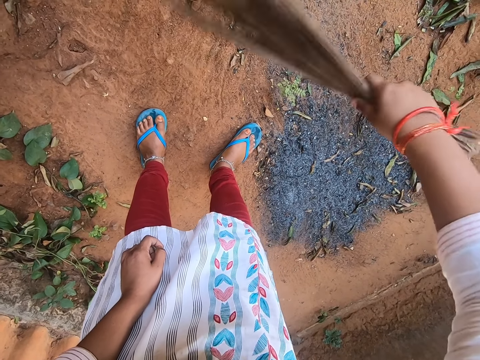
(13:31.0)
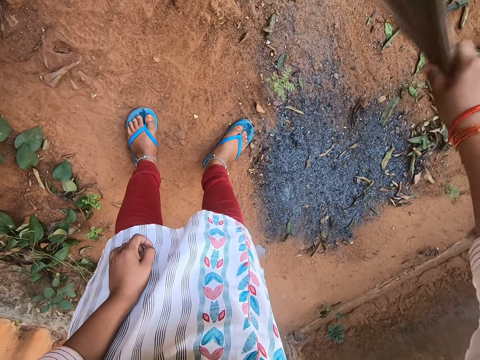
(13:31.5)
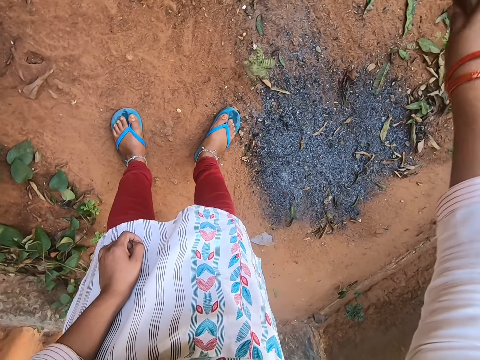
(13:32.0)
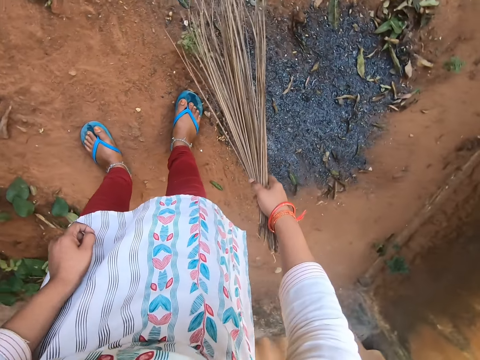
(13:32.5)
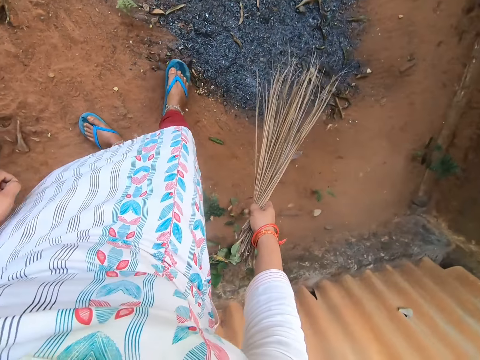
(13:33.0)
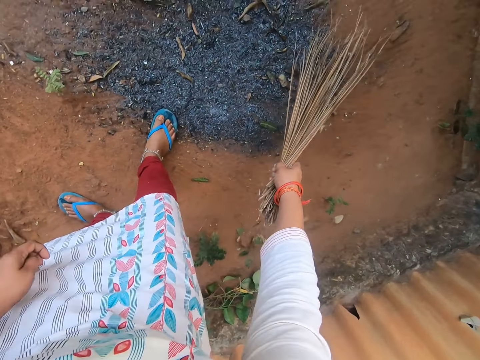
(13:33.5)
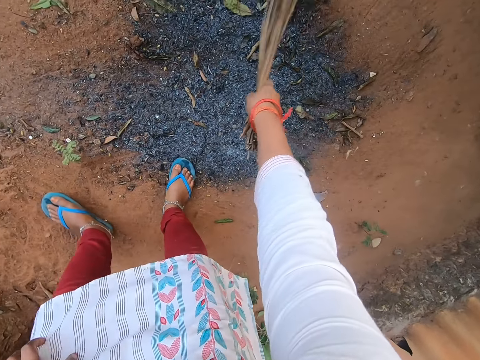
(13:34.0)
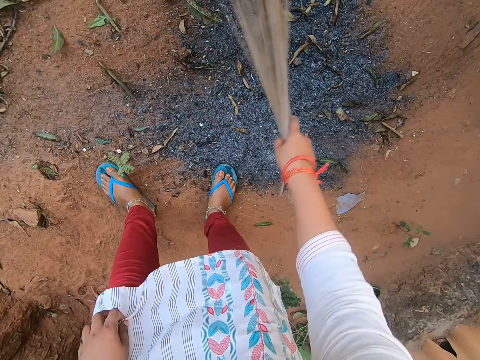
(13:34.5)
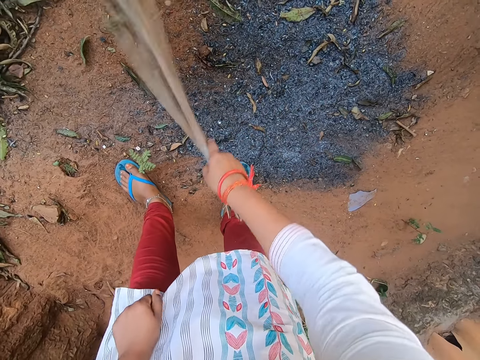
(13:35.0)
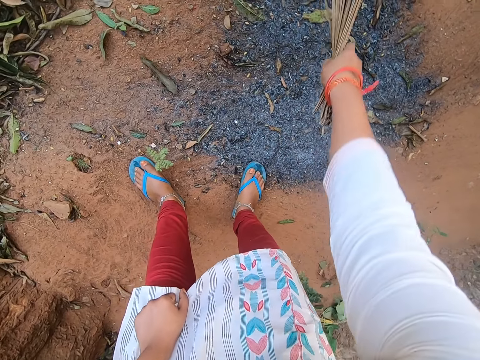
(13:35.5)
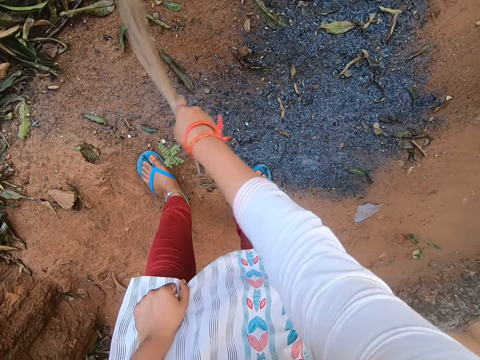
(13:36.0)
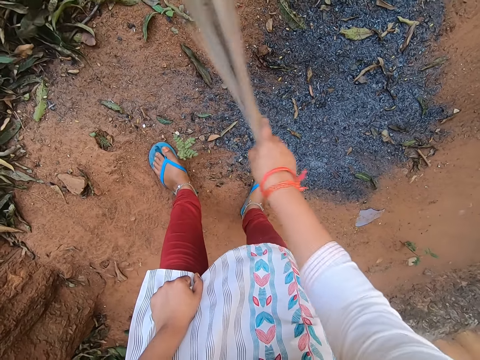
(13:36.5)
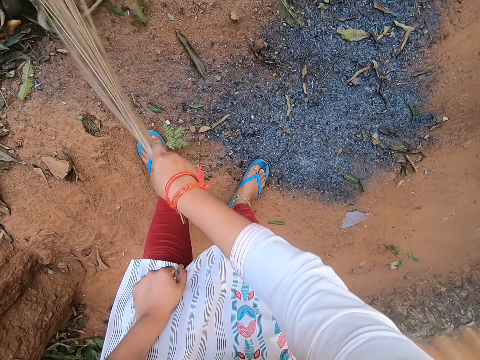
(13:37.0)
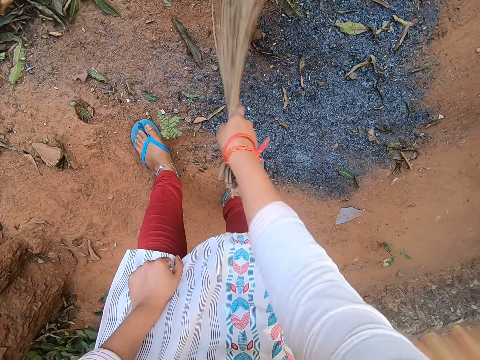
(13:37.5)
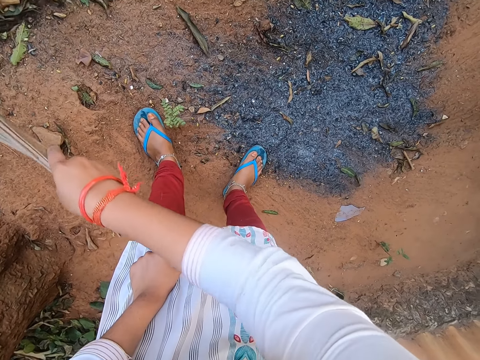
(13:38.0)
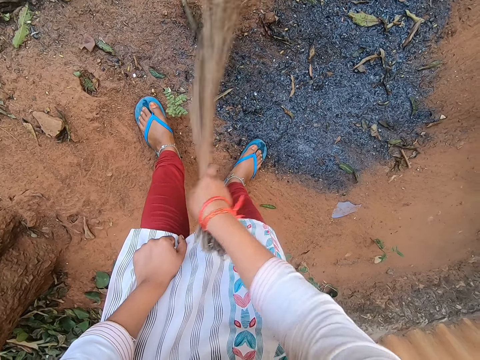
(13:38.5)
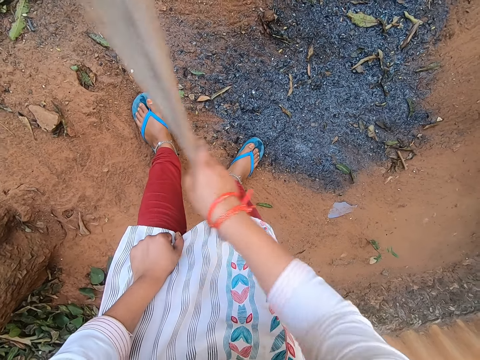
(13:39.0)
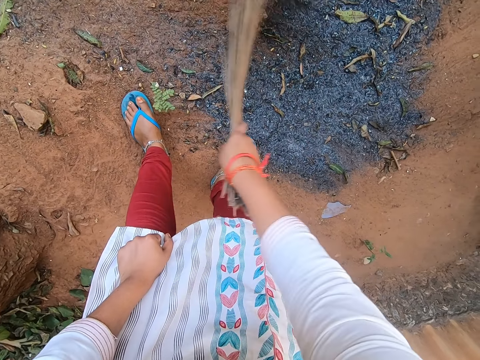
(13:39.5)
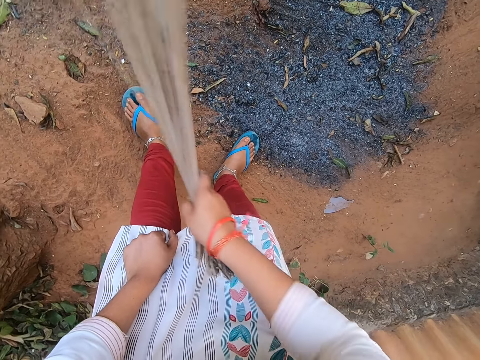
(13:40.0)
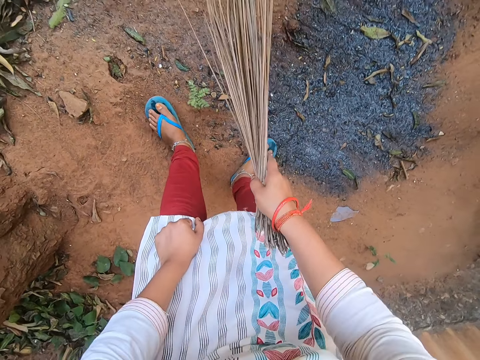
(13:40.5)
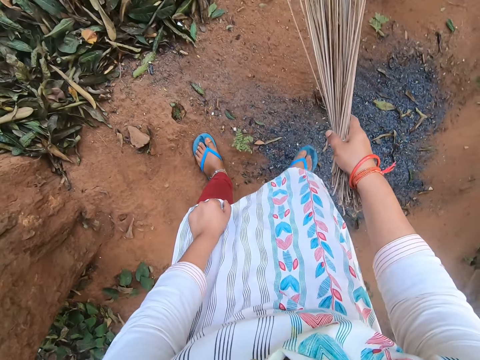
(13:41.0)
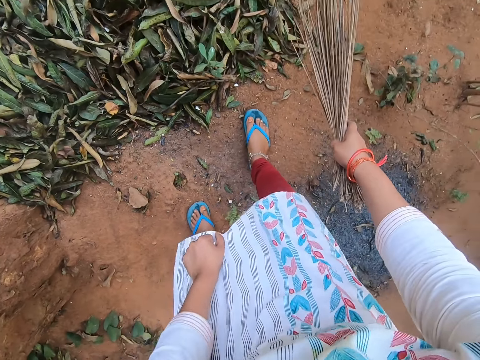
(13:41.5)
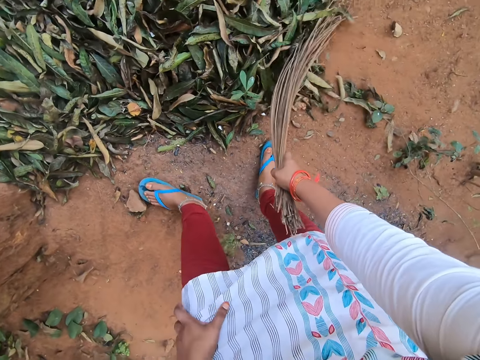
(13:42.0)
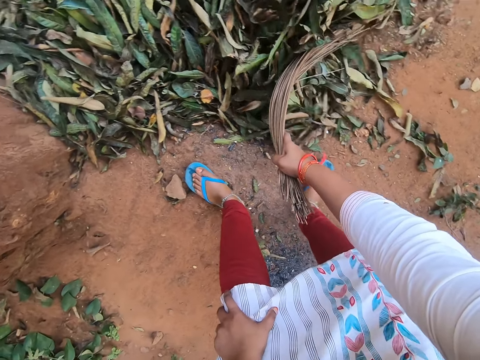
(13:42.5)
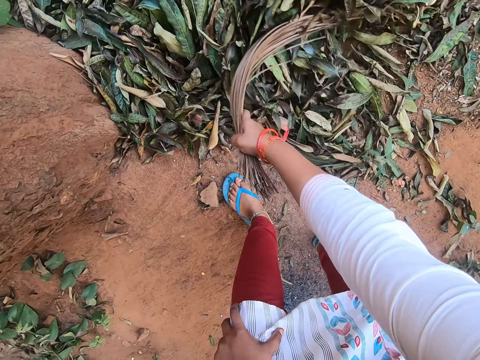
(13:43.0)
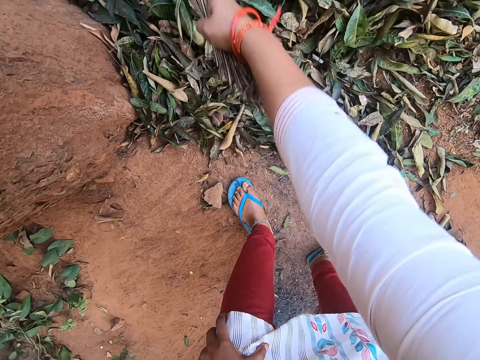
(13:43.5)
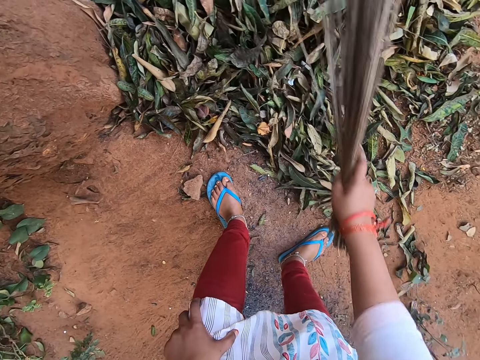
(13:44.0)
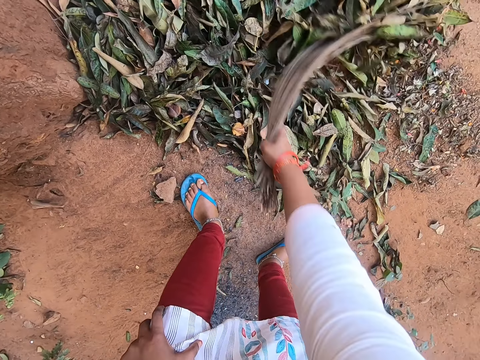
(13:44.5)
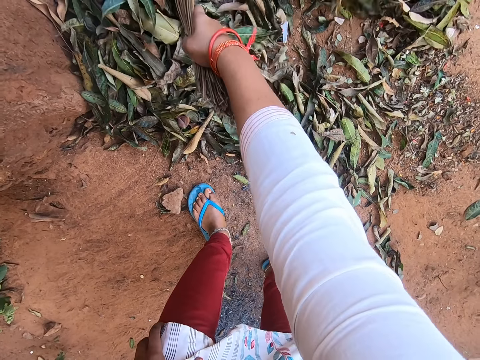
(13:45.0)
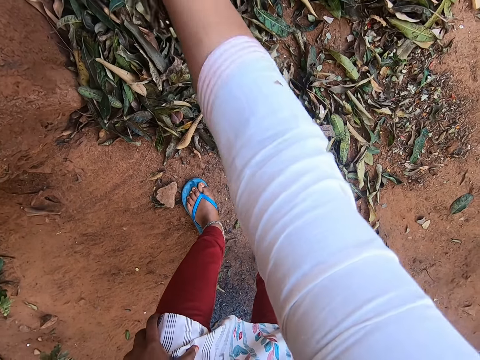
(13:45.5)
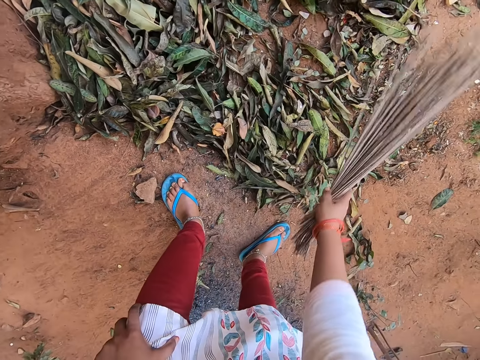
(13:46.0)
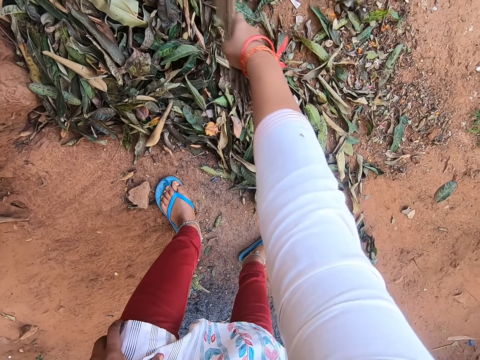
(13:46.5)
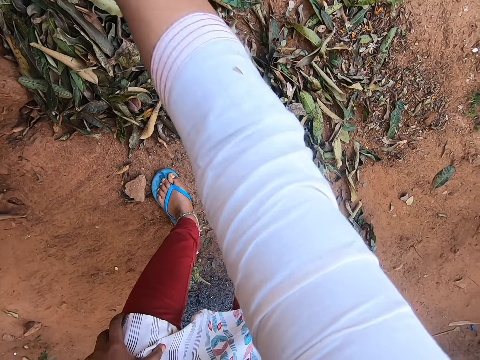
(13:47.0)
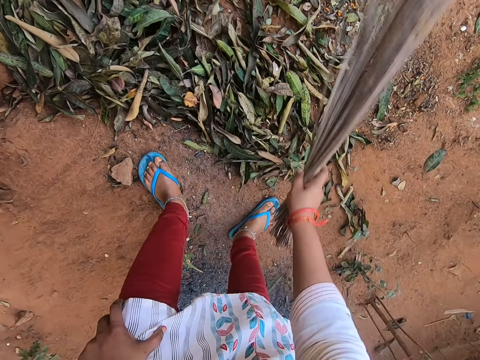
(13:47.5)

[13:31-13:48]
The camera wearer stands upright. She sweeps the ground with the broom in her right hand. She rests a hand on the knee and steps forward. She steps forward again. She sweeps the ground with the broom in her right hand again.

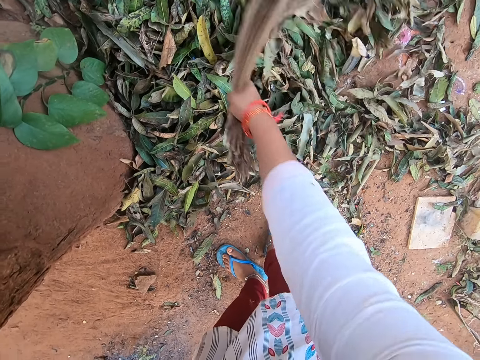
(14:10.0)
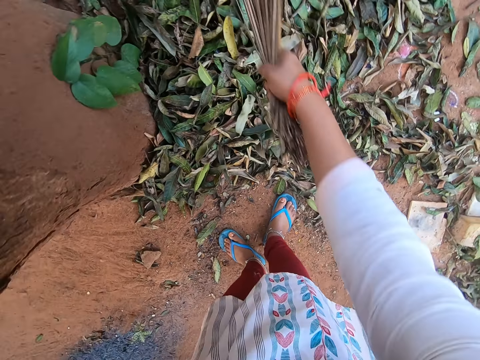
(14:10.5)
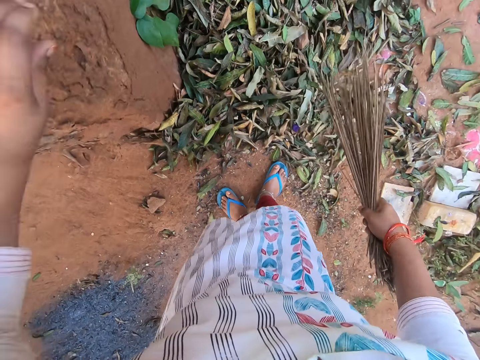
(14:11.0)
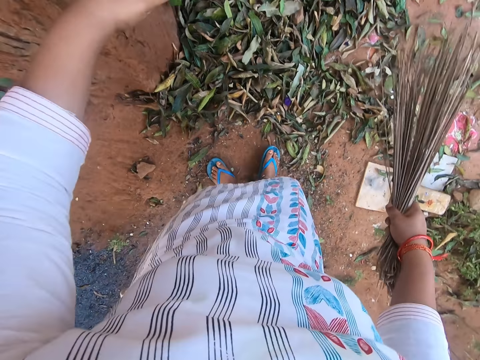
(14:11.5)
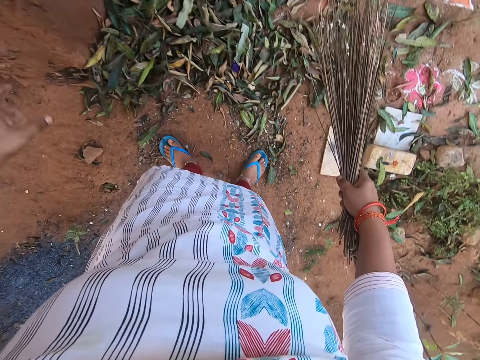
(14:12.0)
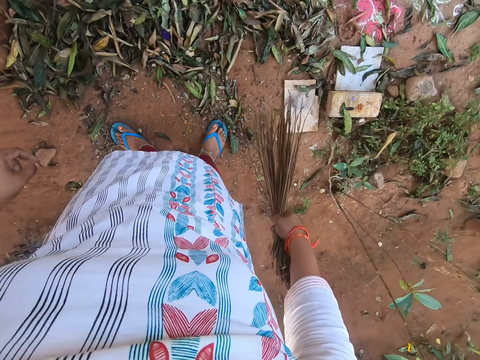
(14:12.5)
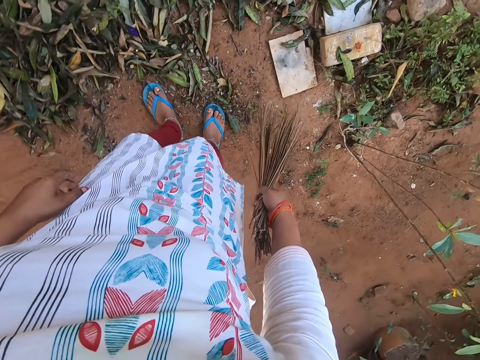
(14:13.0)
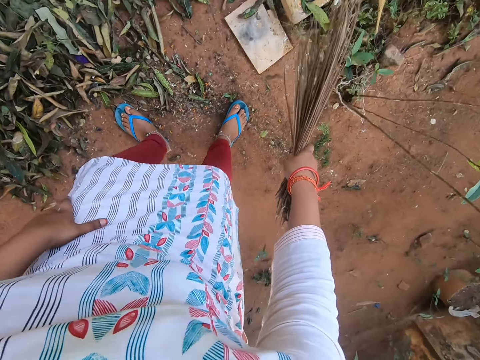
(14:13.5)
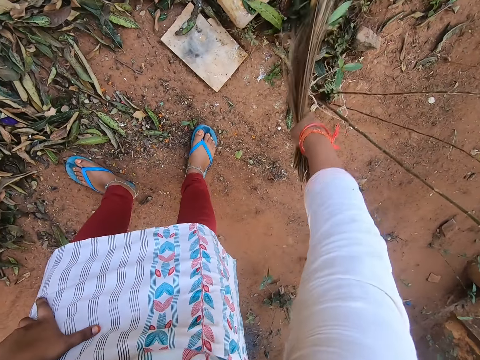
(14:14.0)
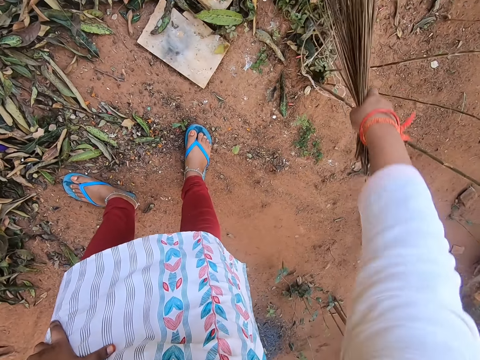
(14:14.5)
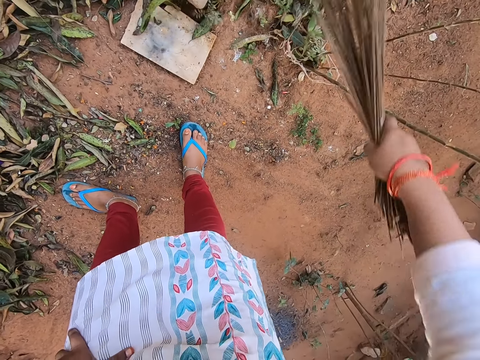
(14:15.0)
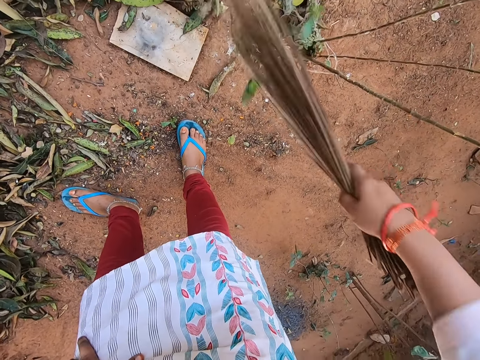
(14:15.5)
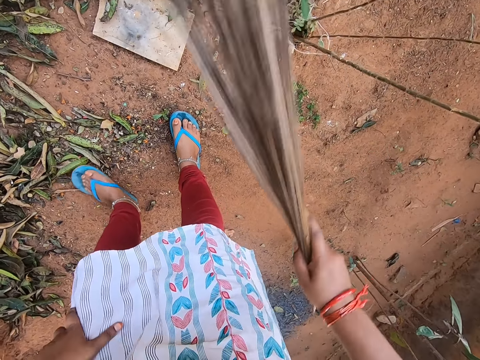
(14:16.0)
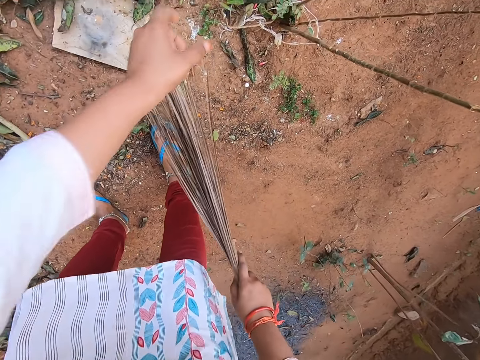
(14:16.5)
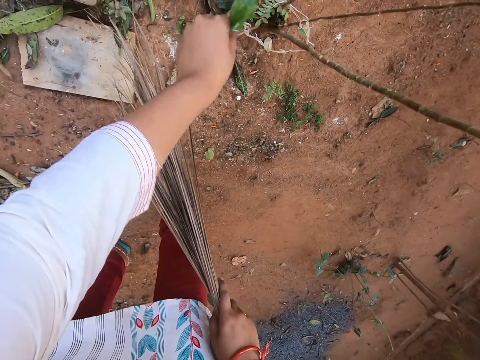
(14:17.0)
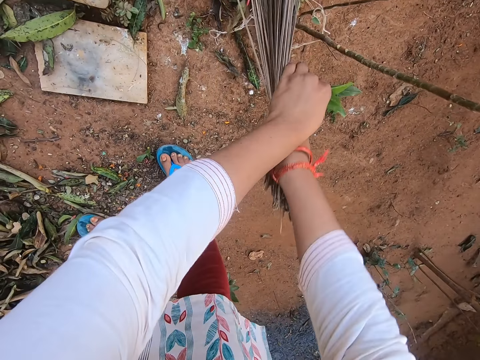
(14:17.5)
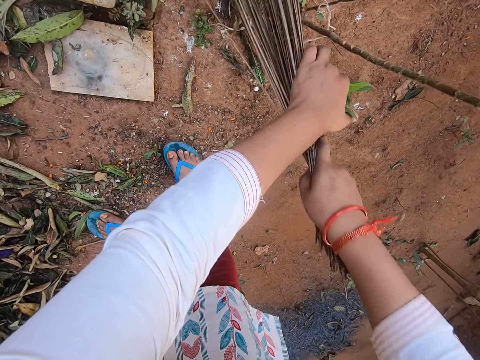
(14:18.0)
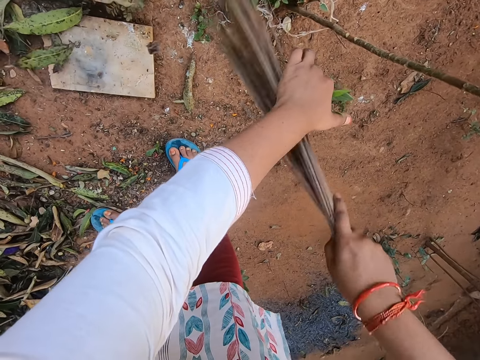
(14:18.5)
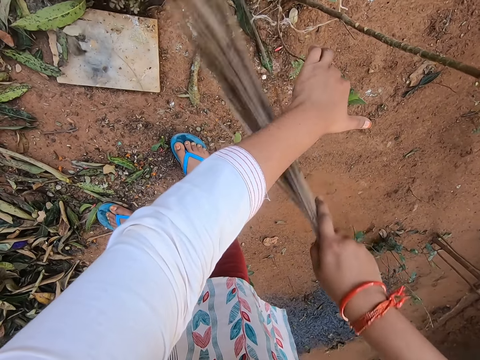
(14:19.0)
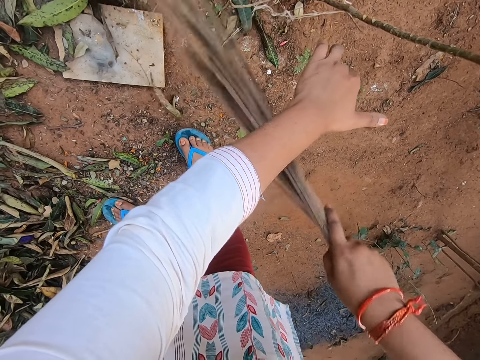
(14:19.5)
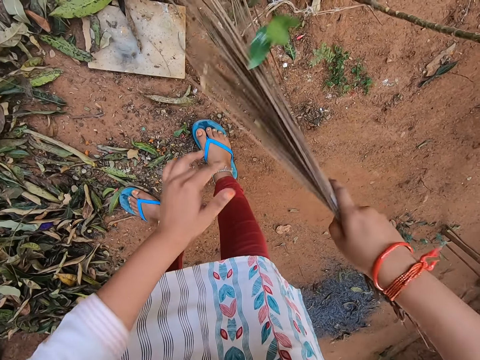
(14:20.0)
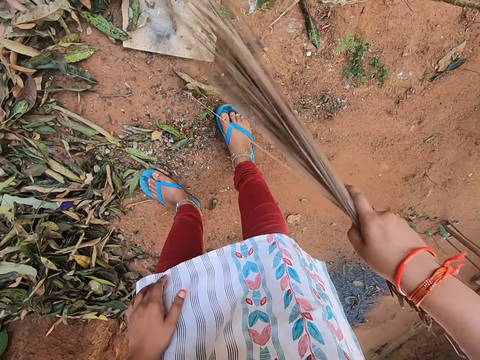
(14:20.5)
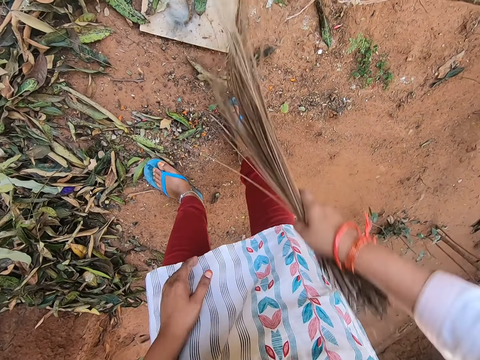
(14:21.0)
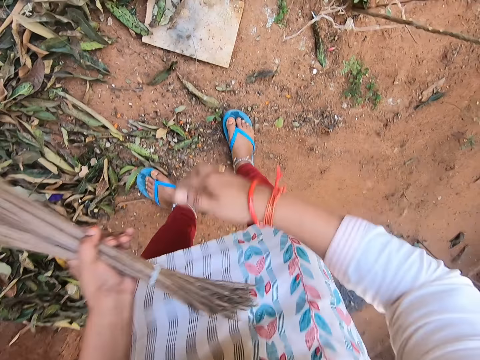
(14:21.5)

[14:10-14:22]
The camera wearer looks around the compound. She sweeps the compound. She moves a shrub on the ground with her left hand. She sweeps the compound again.
